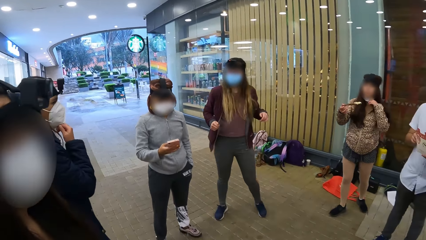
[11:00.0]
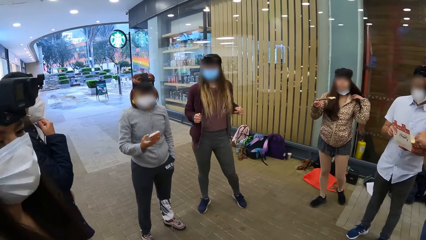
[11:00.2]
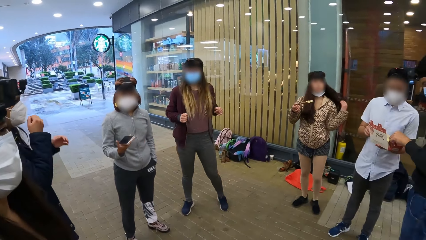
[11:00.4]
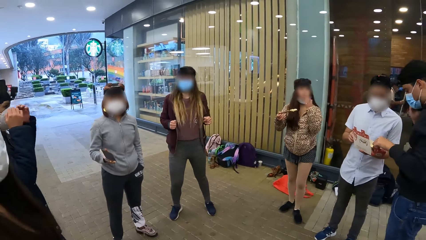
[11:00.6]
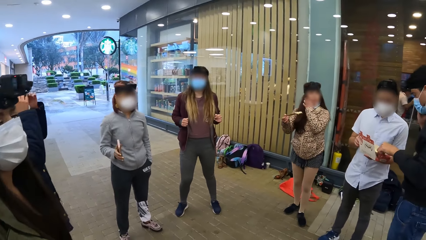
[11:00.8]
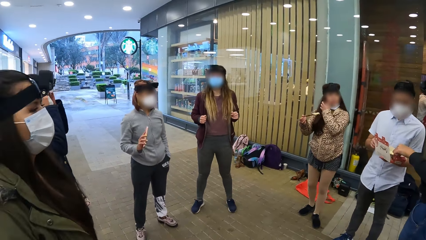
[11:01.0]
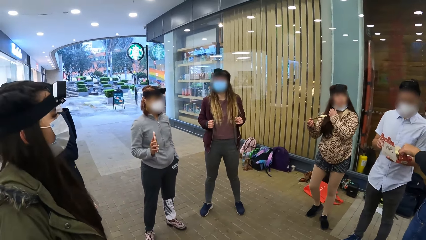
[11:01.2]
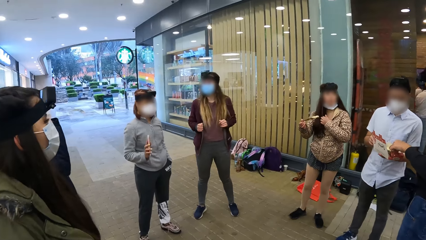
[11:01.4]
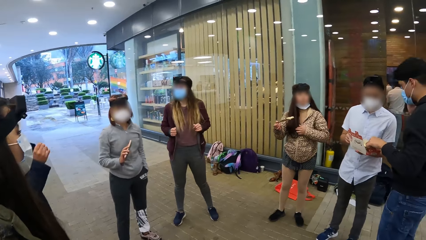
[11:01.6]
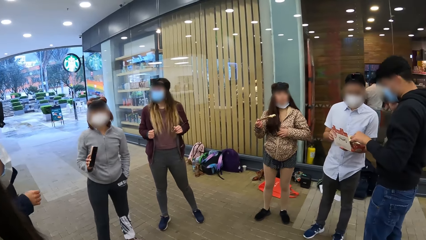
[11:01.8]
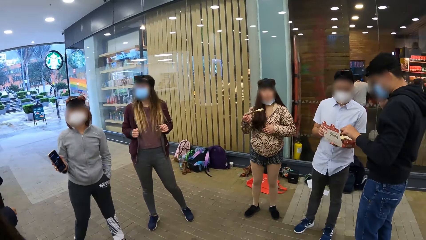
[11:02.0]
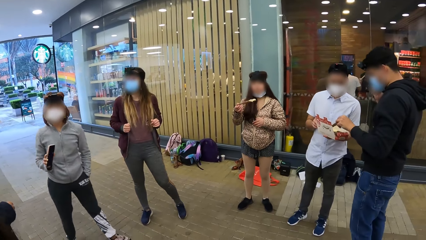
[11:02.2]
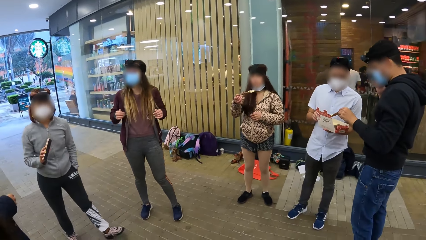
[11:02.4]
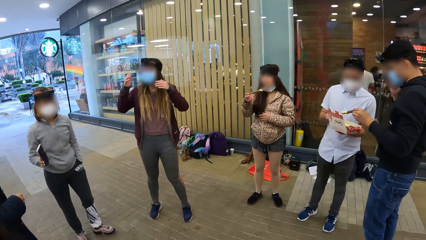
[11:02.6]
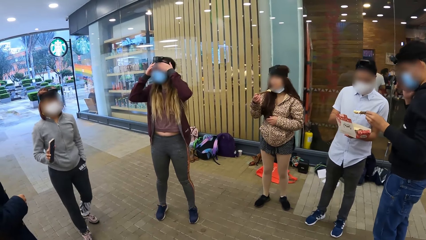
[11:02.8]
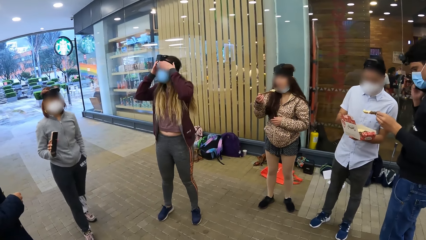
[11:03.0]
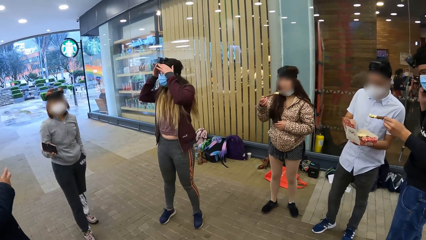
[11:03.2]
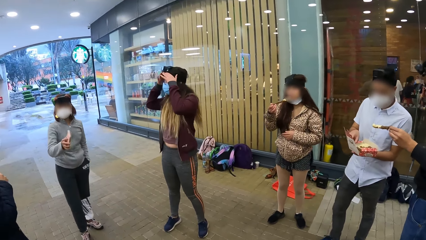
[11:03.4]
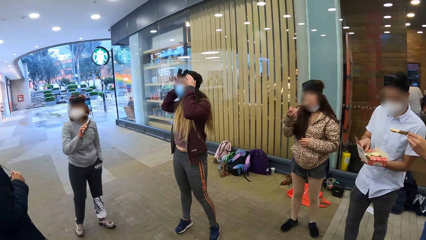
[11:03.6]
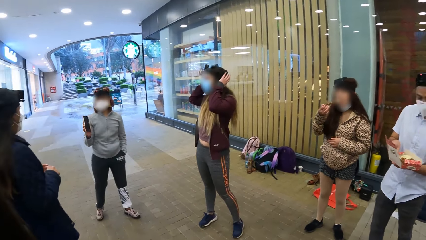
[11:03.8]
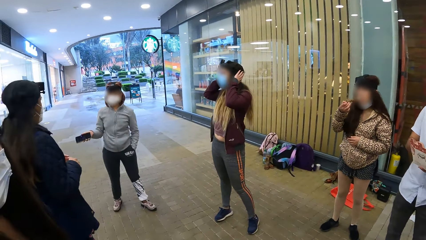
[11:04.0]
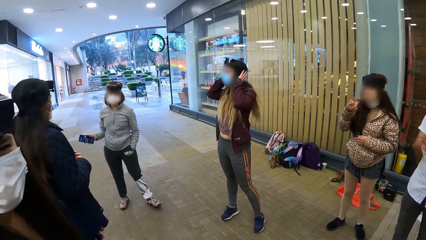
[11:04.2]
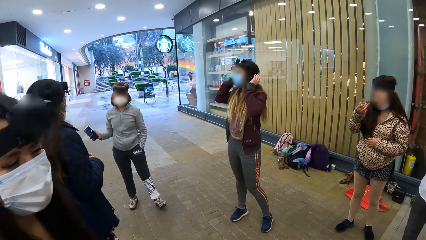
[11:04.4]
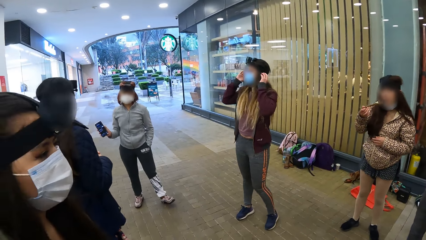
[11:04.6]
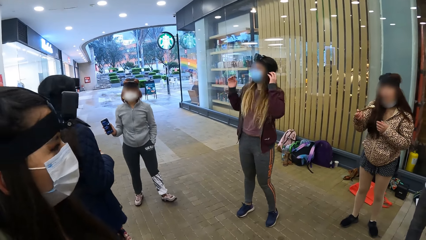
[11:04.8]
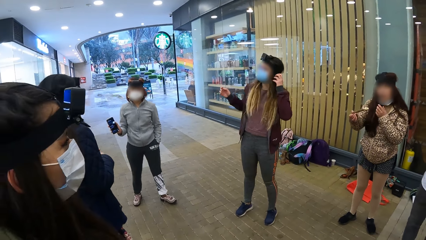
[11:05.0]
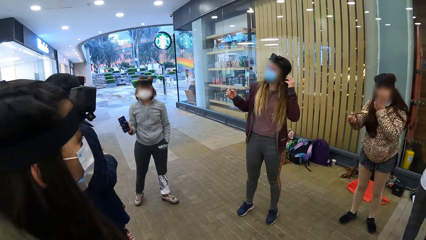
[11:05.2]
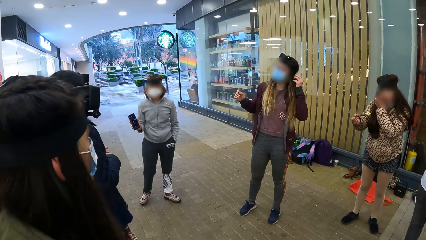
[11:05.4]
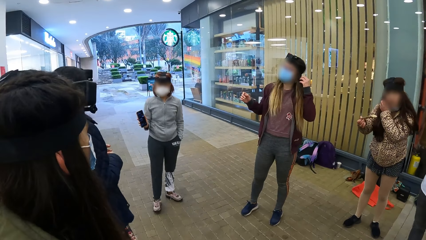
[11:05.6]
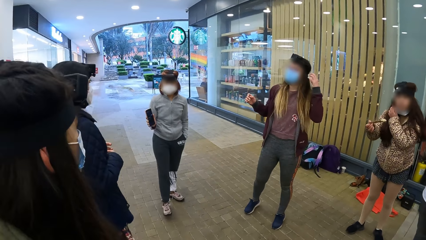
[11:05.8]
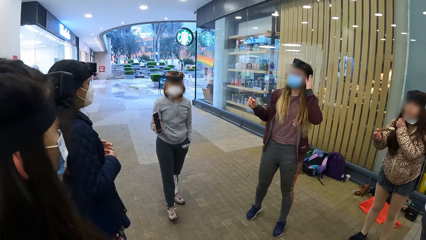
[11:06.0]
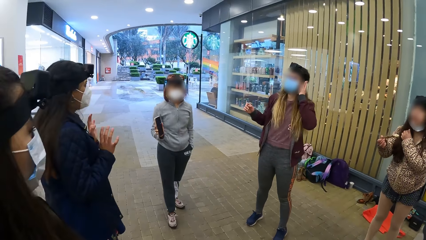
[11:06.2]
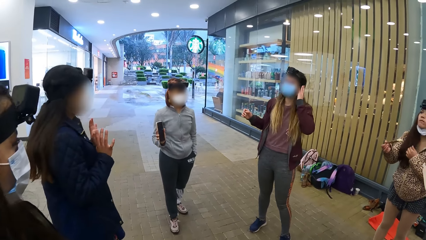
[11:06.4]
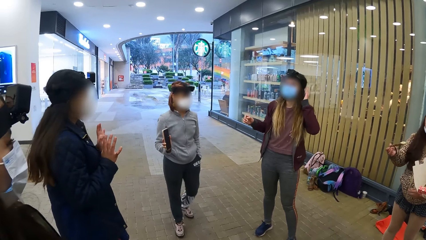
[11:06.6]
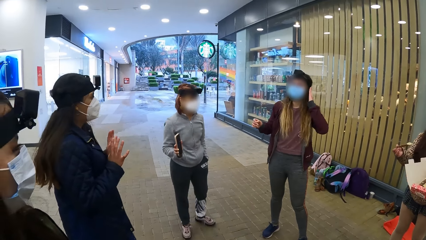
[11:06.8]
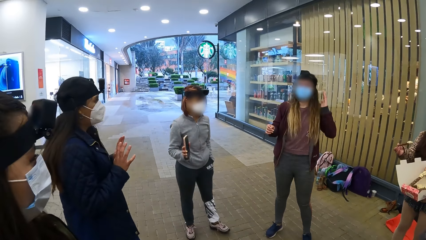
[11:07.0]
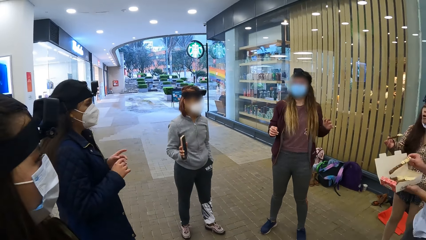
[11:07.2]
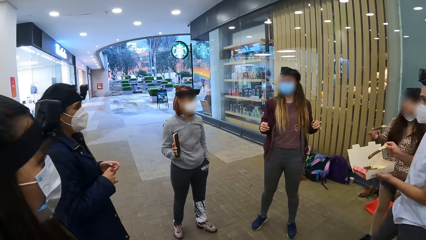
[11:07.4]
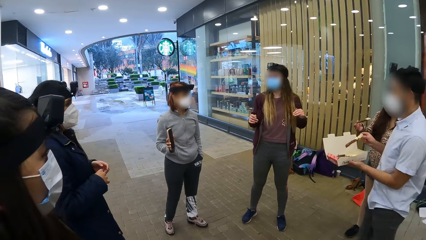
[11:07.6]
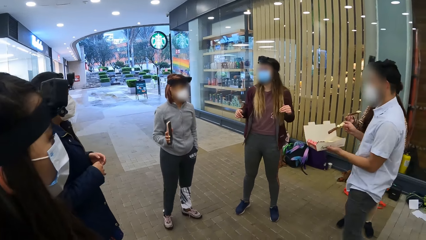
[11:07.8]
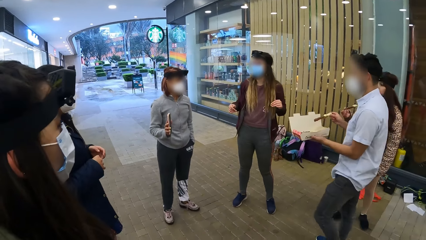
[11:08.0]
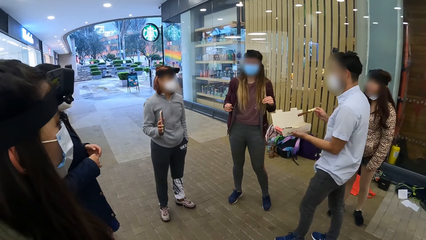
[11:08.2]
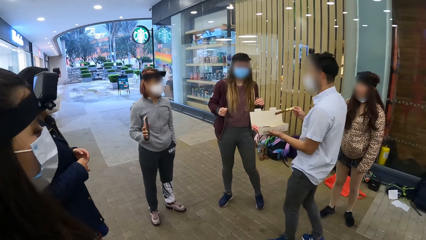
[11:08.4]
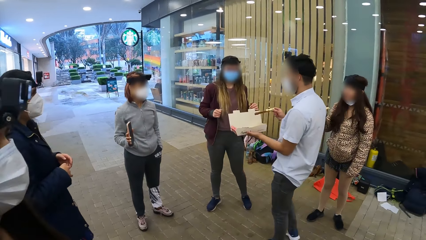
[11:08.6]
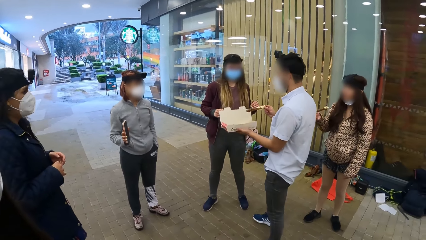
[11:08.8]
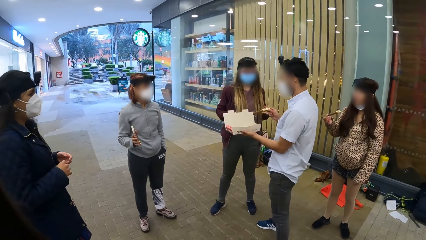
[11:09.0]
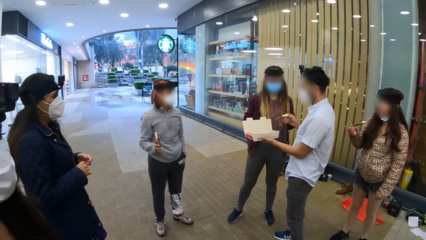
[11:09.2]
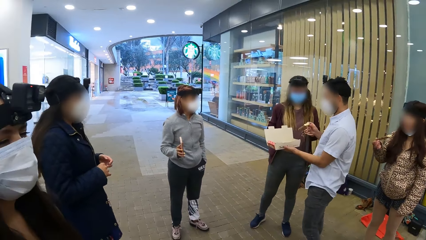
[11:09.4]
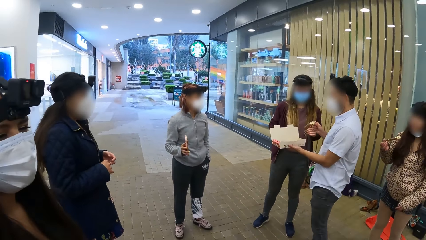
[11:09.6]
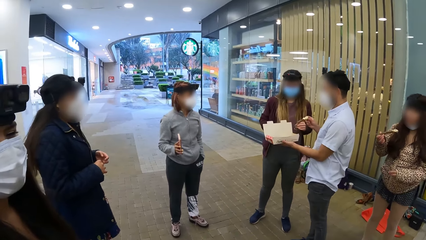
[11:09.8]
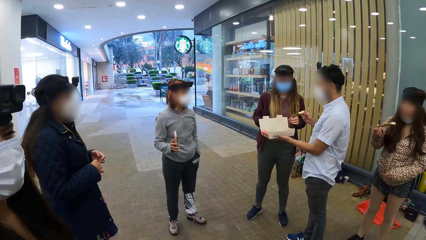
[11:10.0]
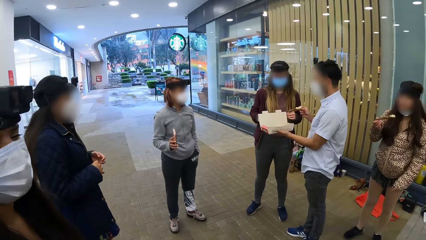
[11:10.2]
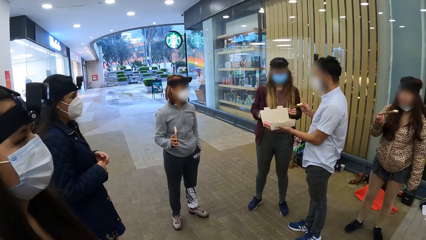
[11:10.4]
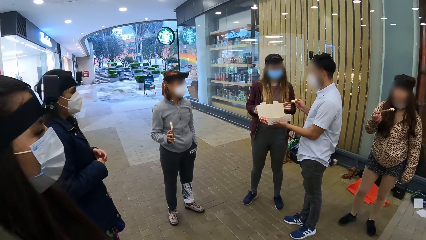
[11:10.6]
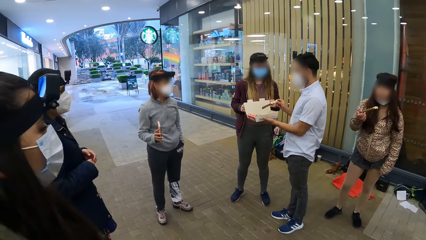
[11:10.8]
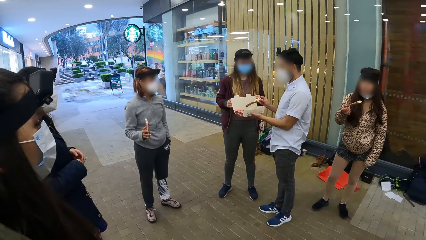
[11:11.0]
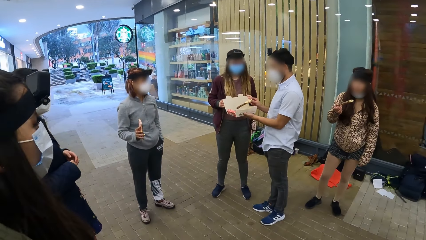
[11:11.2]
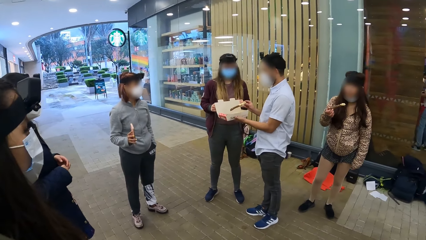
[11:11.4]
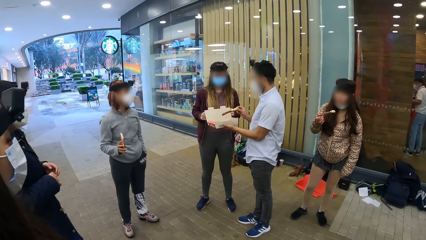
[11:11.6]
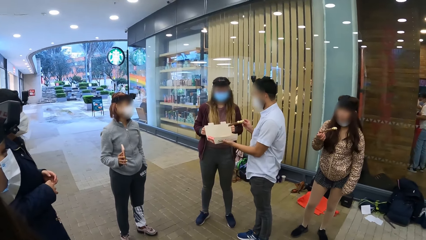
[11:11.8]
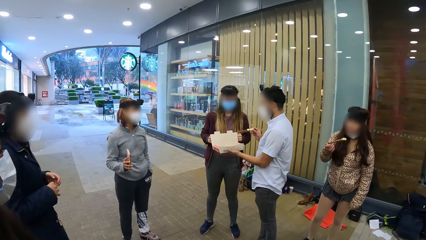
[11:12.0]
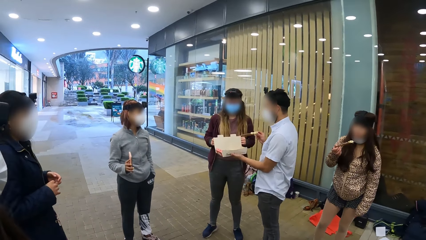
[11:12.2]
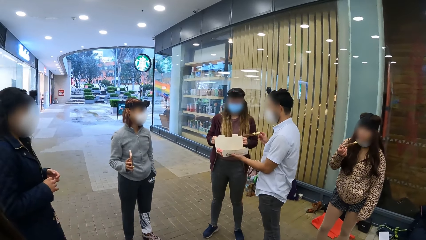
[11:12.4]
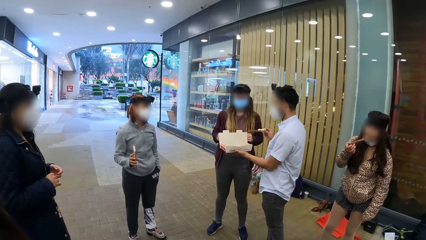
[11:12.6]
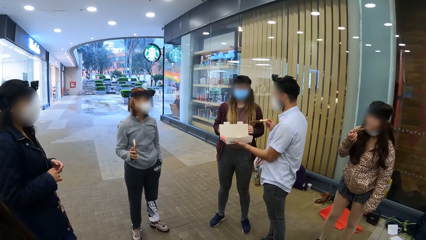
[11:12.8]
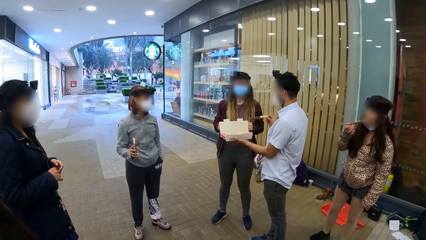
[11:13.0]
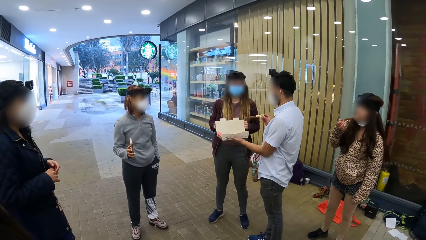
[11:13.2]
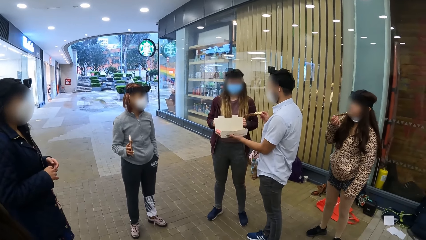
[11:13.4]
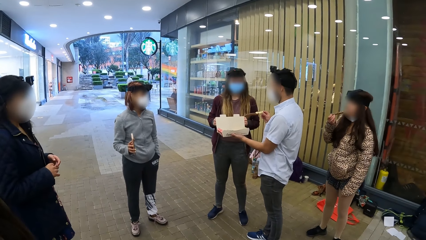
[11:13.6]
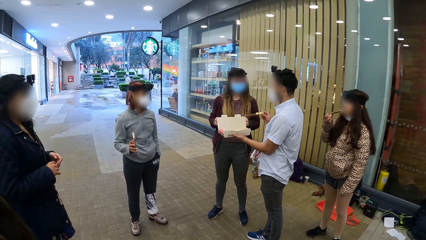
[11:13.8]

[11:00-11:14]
The man picks up a chocolate bar in the box on another man's hands with his left hand. A woman dances. The other man holds a chocolate bar with his right hand. The other man interacts with the woman.

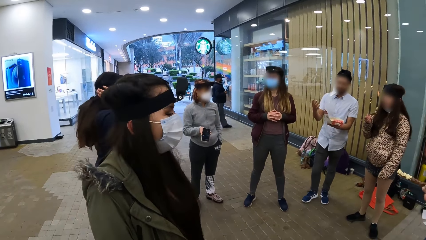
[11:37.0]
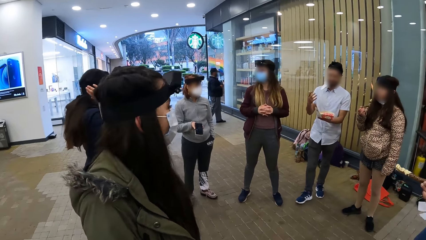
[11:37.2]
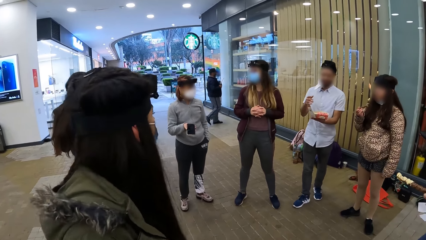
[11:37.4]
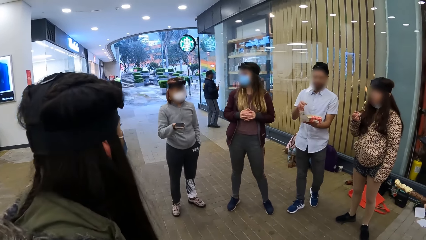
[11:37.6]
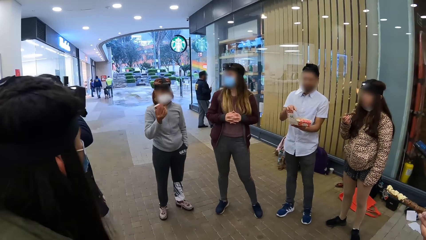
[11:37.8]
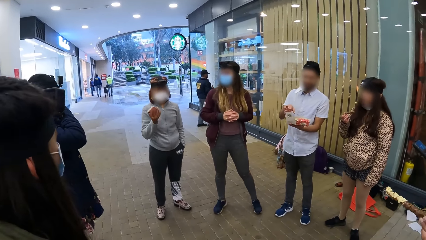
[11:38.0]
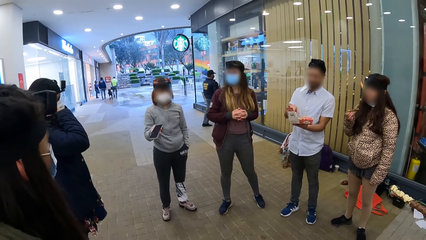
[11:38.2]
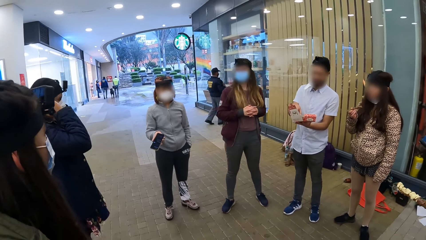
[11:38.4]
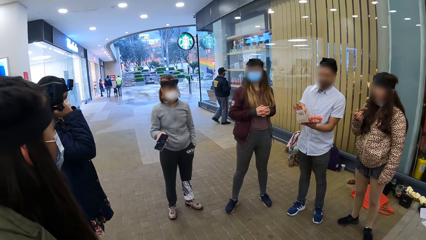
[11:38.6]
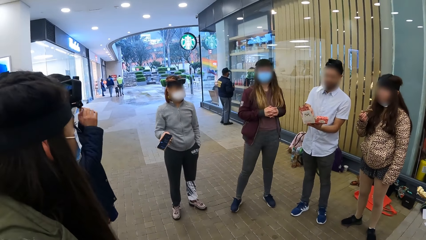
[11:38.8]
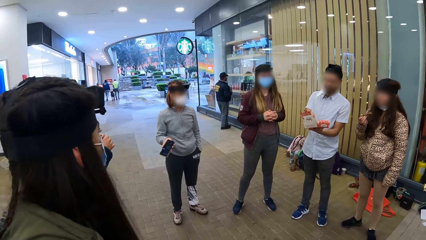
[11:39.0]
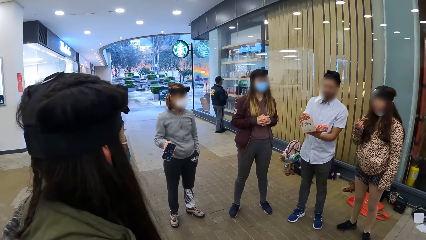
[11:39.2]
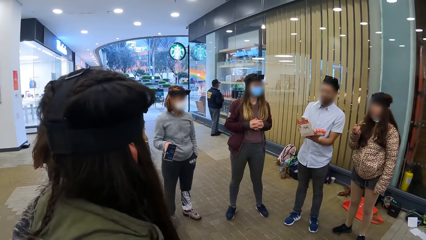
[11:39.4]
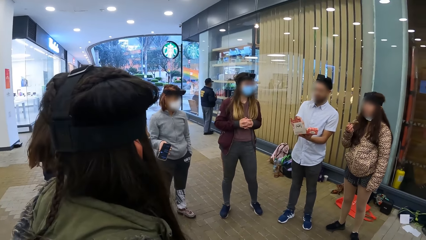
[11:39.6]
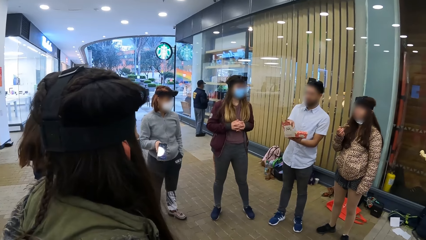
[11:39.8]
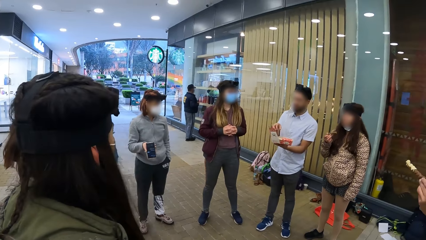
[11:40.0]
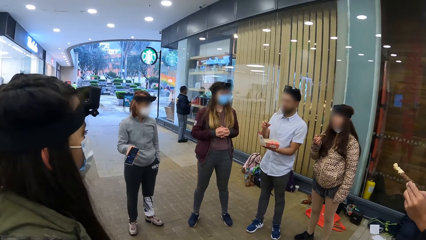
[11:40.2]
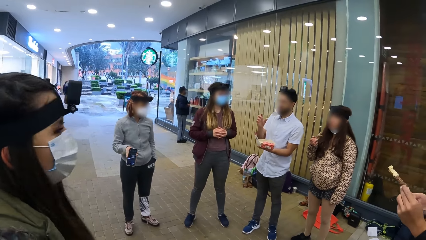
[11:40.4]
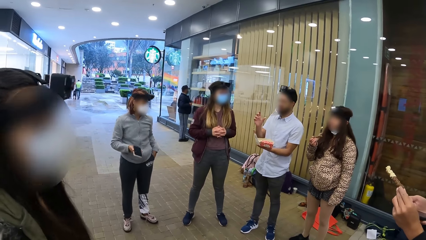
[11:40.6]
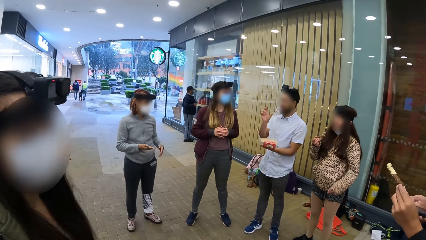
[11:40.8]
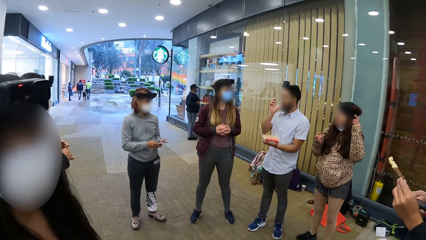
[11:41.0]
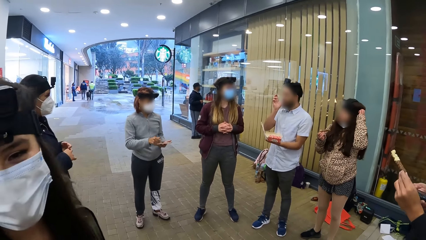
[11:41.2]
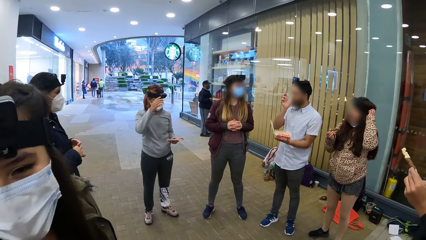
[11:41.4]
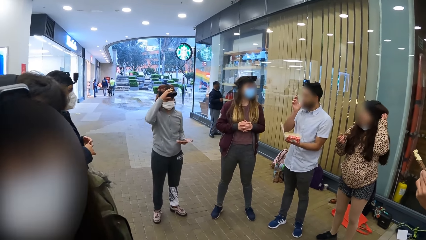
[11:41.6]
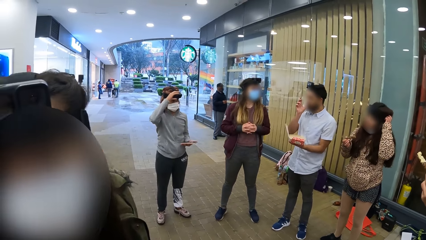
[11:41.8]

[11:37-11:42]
The man touches a chocolate bar in the box in his left hand with his right hand.
